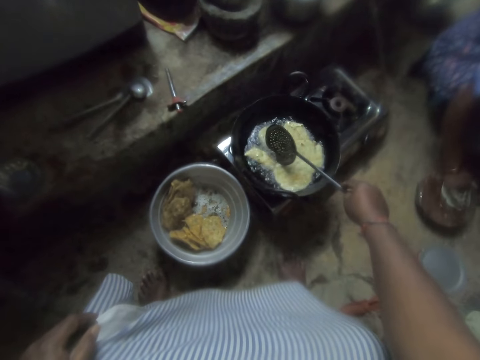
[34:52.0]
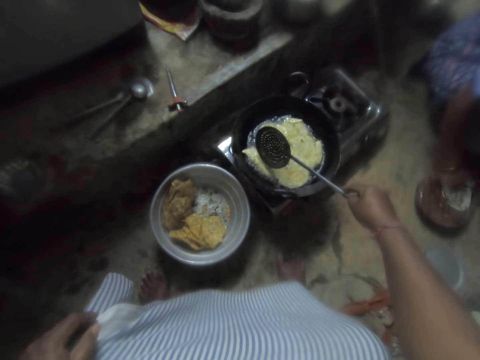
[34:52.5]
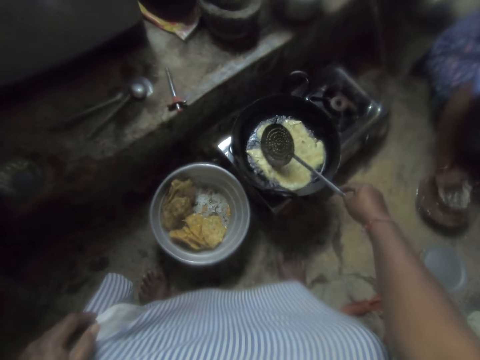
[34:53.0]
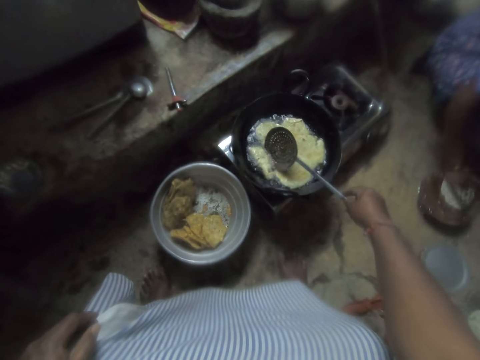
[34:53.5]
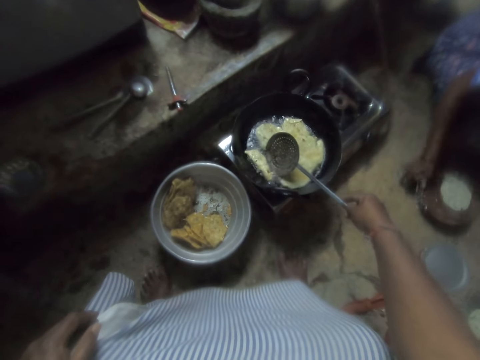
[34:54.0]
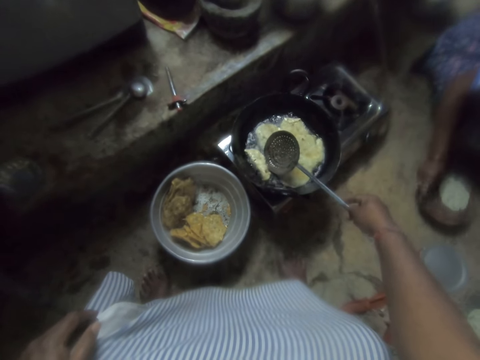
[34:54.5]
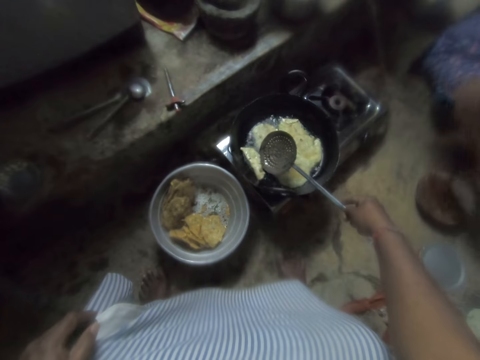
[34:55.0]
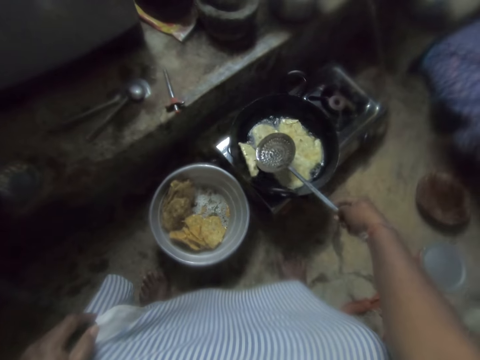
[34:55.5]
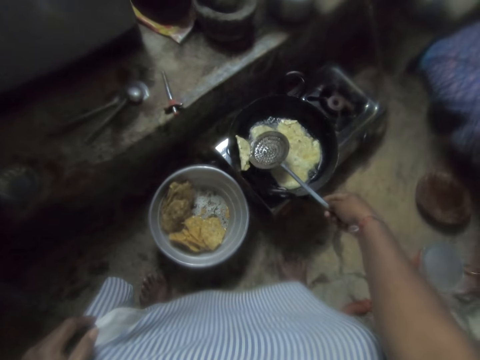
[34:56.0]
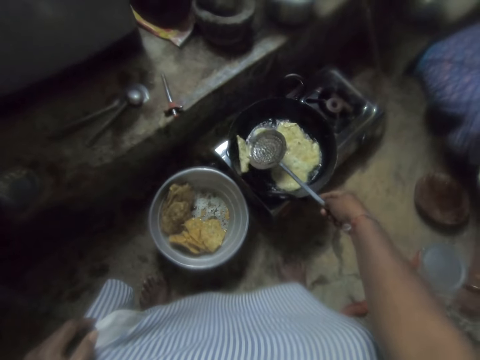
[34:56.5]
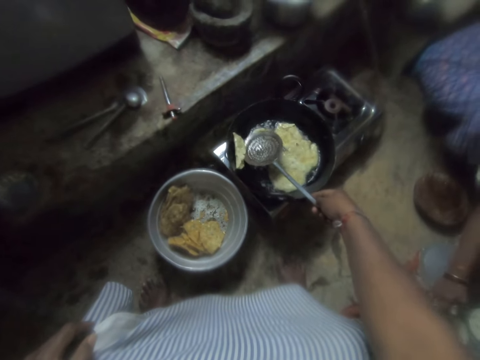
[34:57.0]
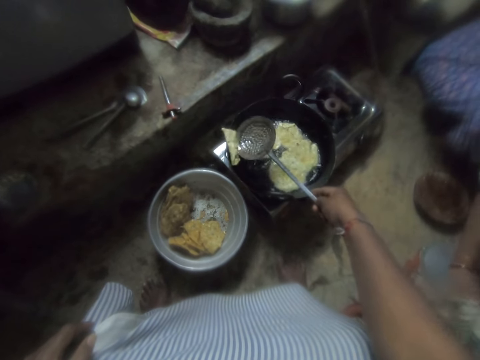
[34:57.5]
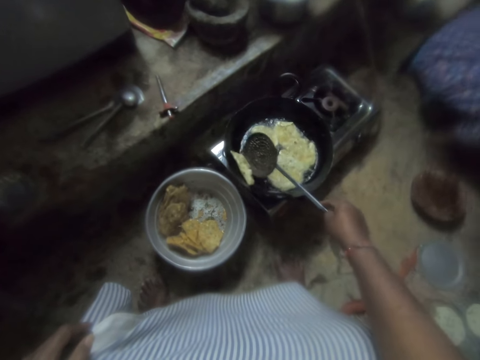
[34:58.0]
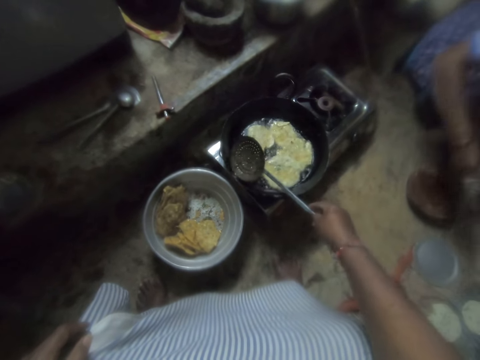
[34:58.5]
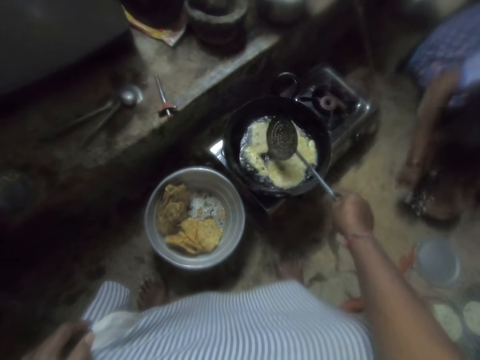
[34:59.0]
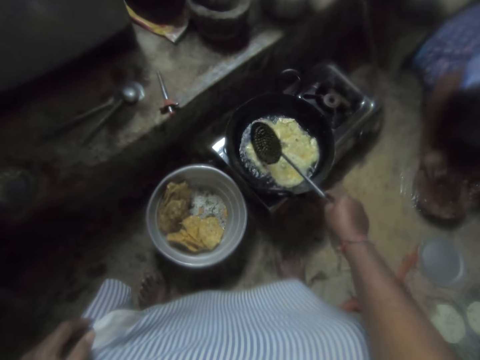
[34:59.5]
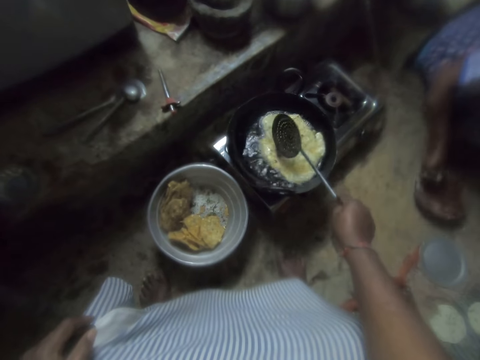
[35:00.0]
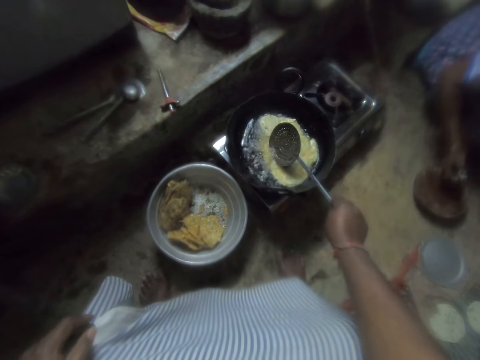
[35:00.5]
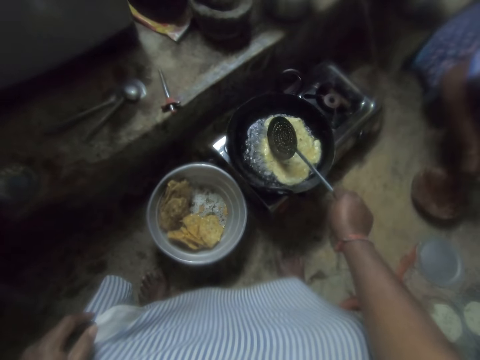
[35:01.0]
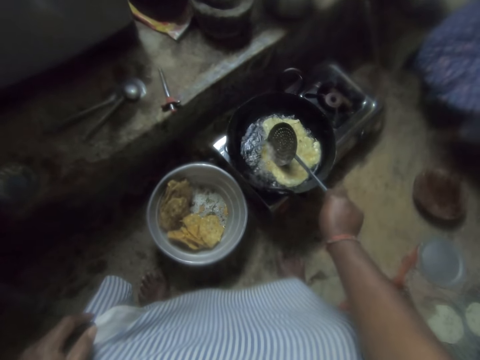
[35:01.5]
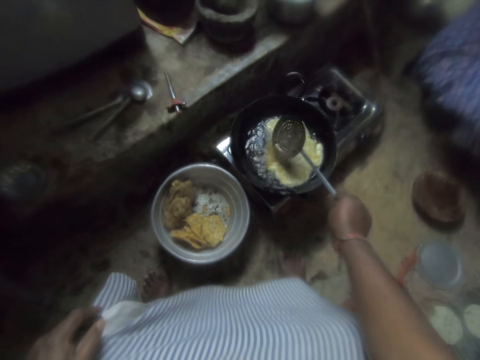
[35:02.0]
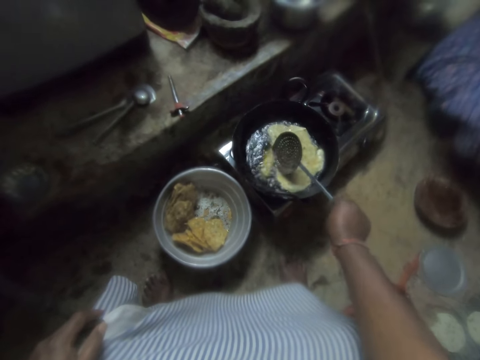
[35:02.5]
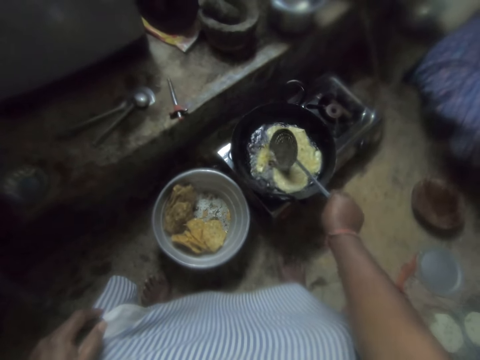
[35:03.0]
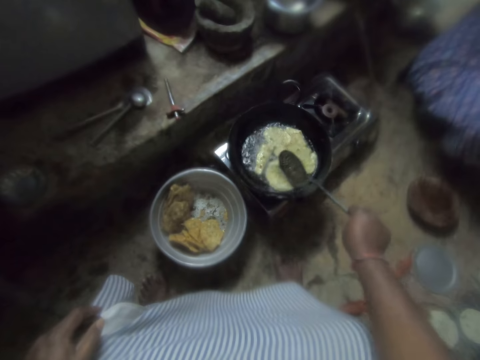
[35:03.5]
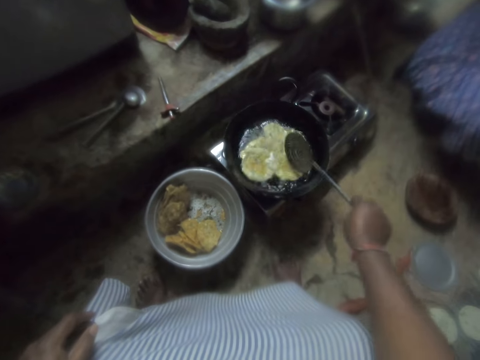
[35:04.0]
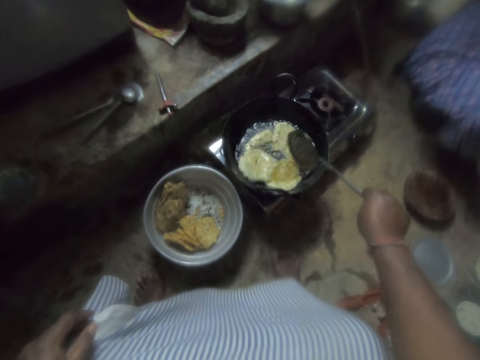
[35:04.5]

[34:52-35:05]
The camera wearer turns over a snack in the frying pan with the skimmer. The woman picks up the nylon with dough, puts the dough on the cloth, places the nylon on the board, and removes the nylon from the board. The camera wearer stirs the snacks in the frying pan with the skimmer.

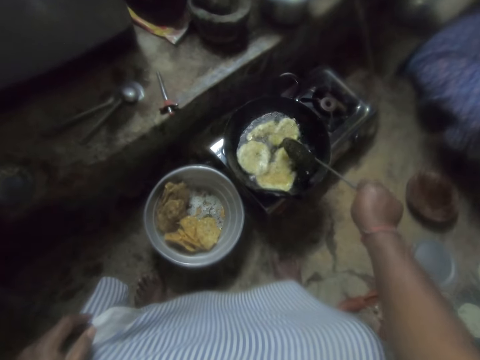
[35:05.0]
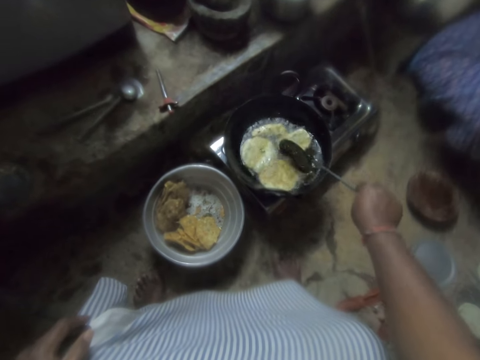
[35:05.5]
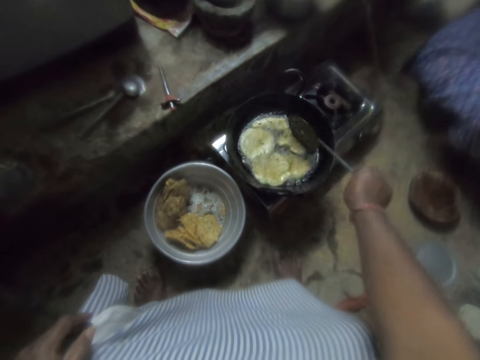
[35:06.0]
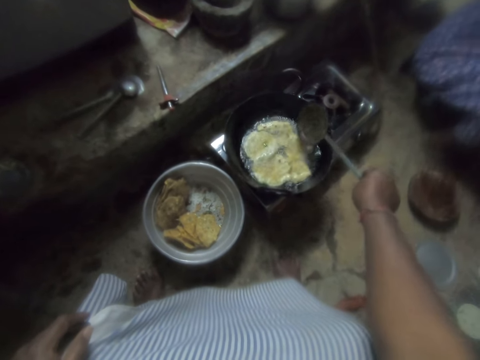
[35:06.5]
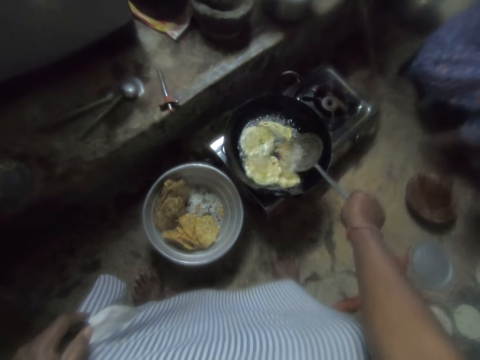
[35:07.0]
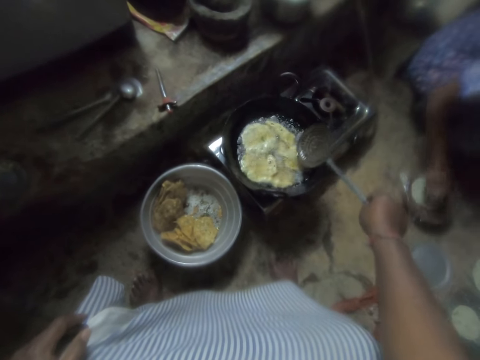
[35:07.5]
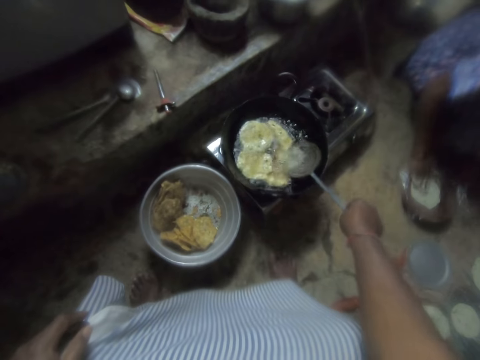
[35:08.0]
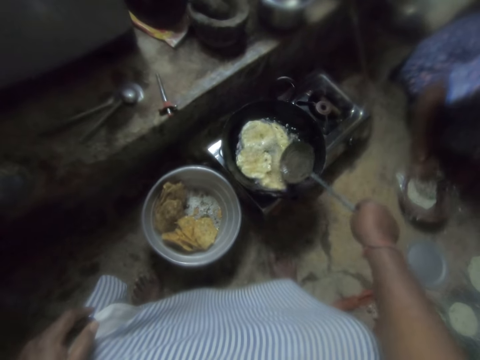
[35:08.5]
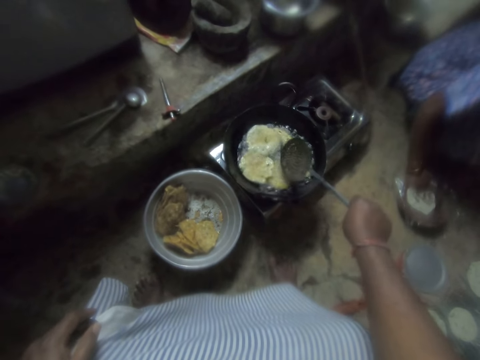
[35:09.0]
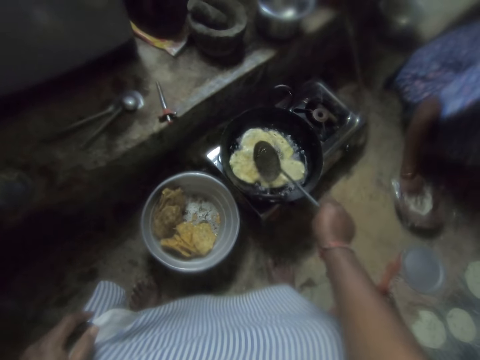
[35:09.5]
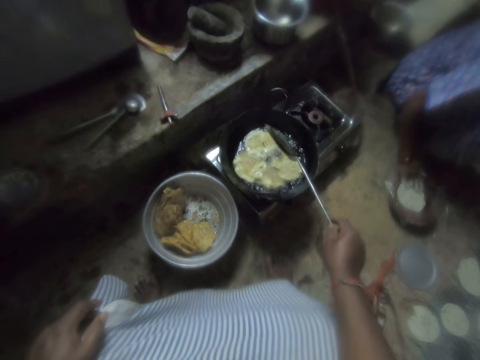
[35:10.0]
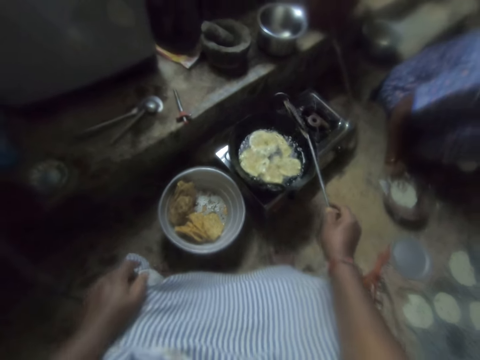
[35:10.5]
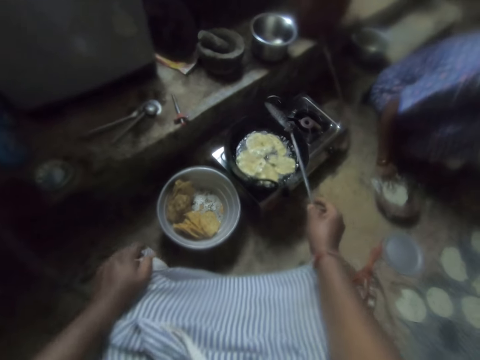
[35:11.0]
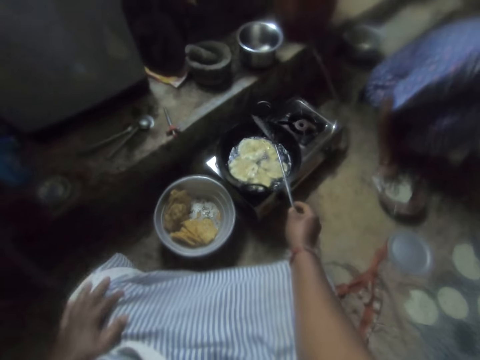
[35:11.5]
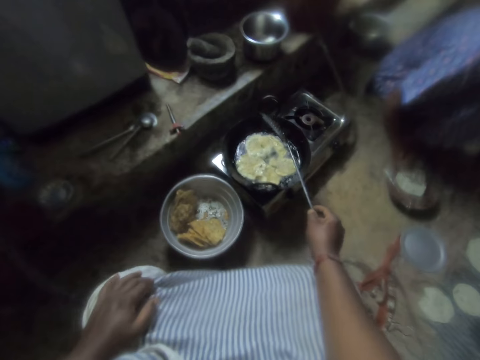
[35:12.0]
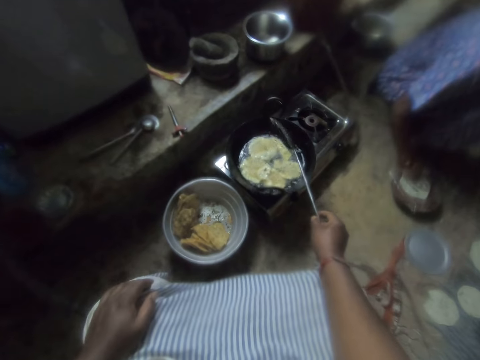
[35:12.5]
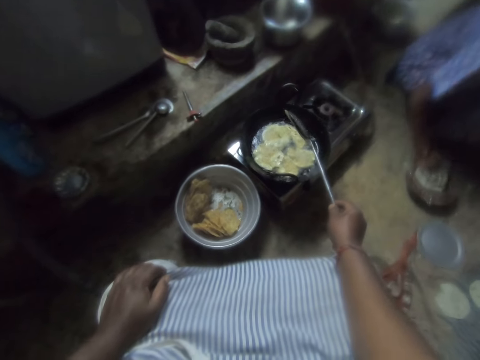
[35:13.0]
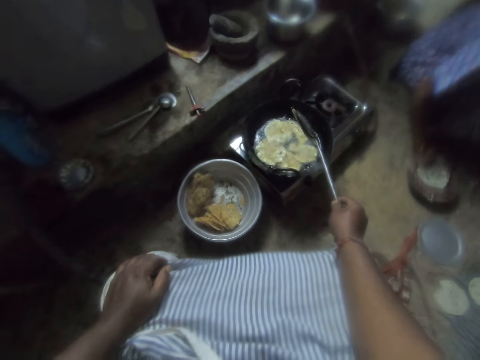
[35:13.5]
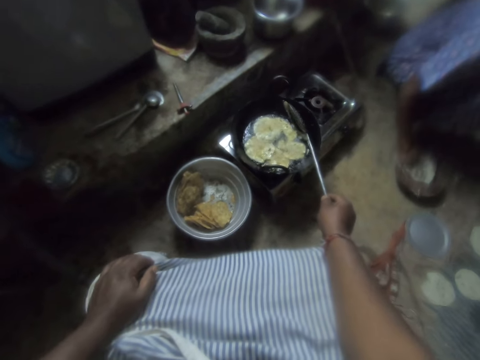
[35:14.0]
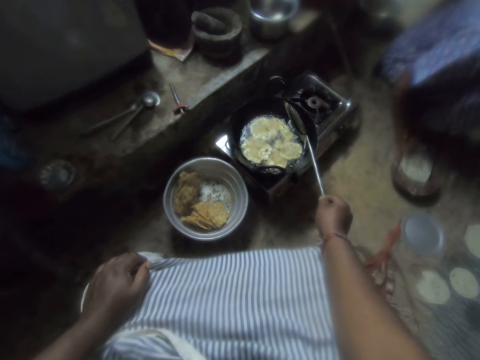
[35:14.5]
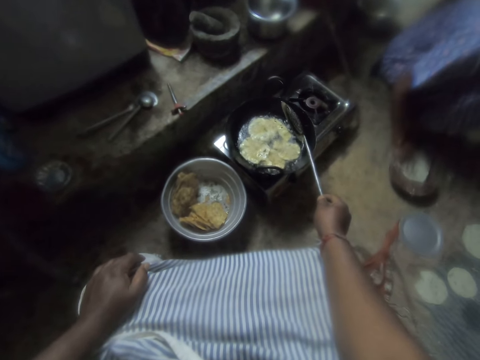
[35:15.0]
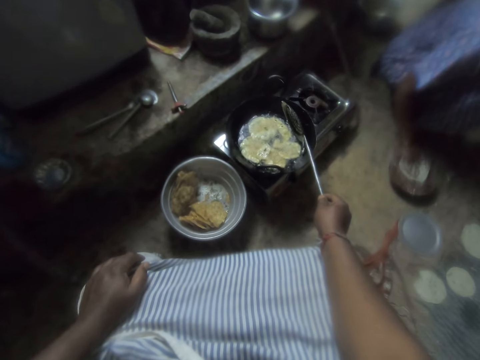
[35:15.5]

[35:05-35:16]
The camera wearer turns the doughnuts. The woman puts the nylon with dough on the board and pats the dough with her hand. The camera wearer pauses. They look at the doughnuts.
